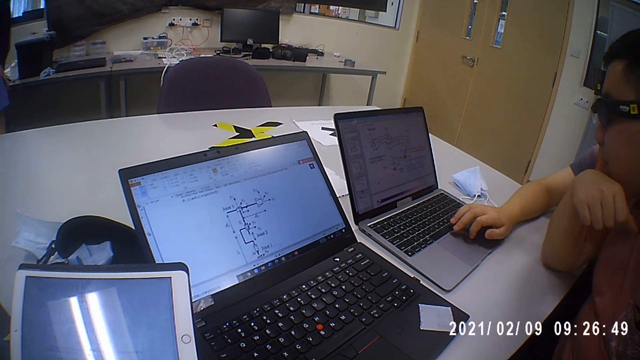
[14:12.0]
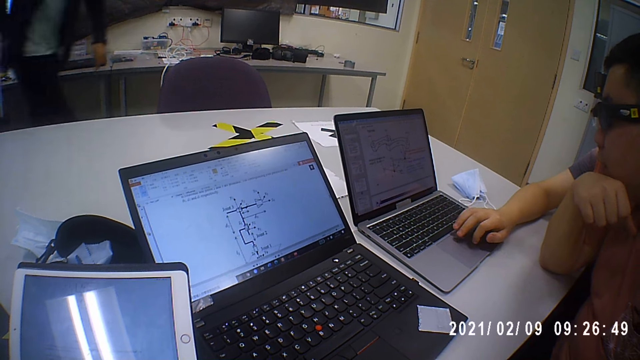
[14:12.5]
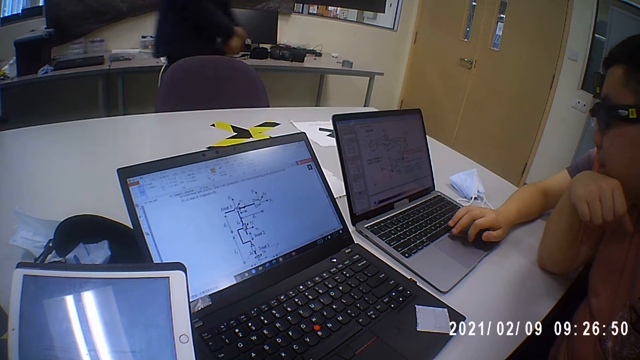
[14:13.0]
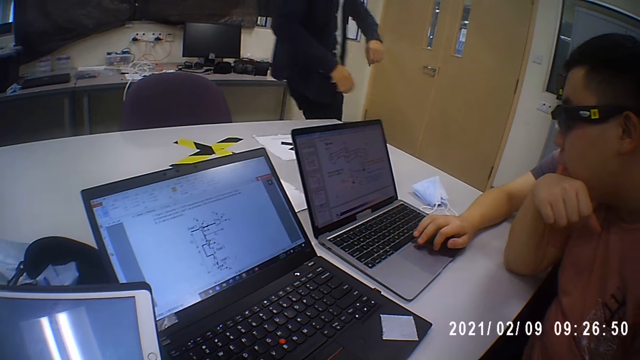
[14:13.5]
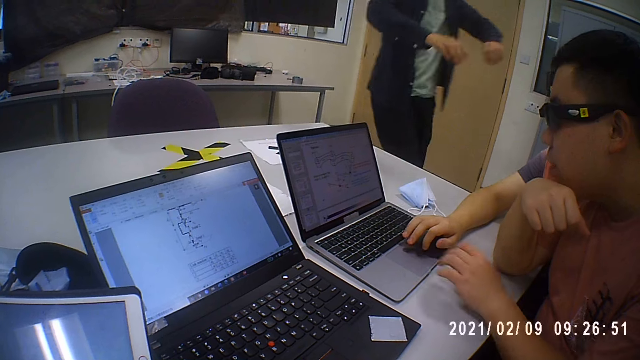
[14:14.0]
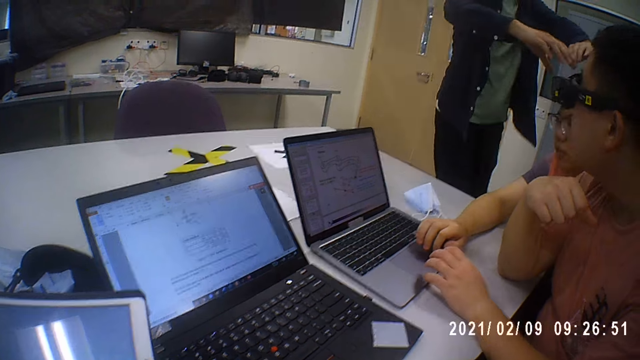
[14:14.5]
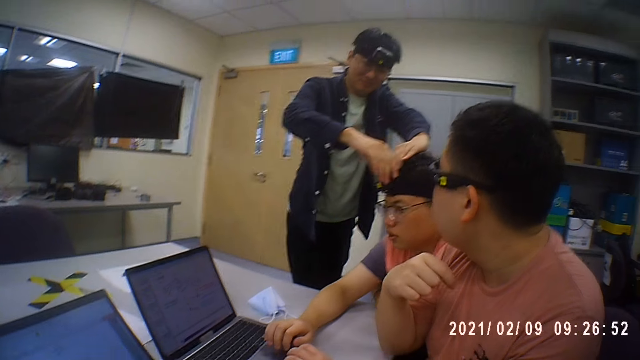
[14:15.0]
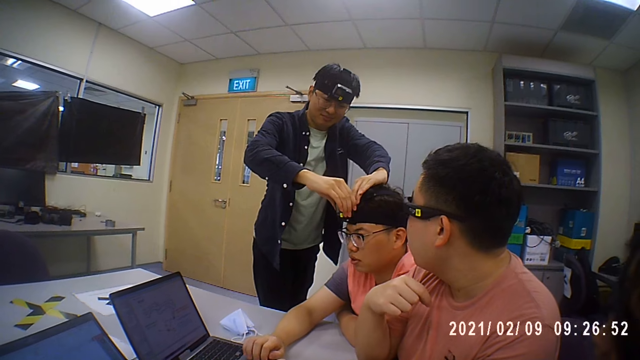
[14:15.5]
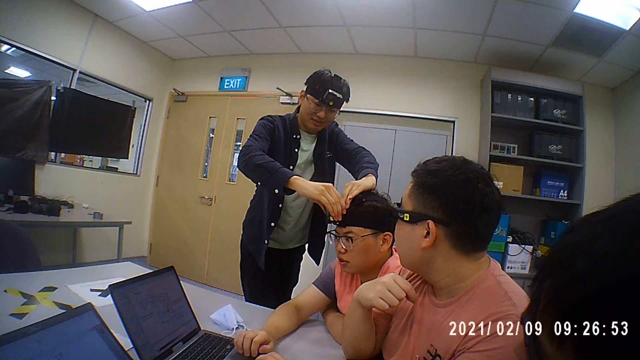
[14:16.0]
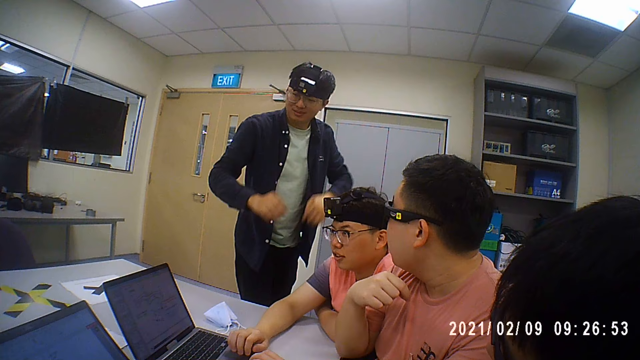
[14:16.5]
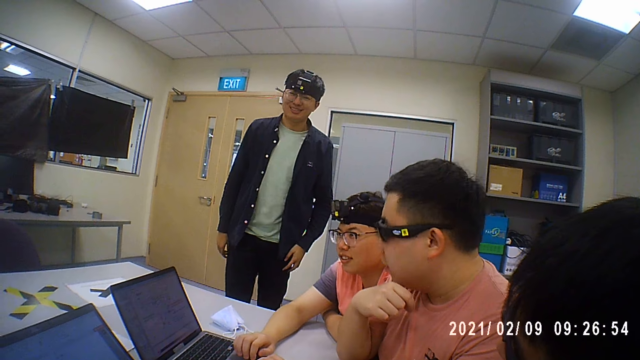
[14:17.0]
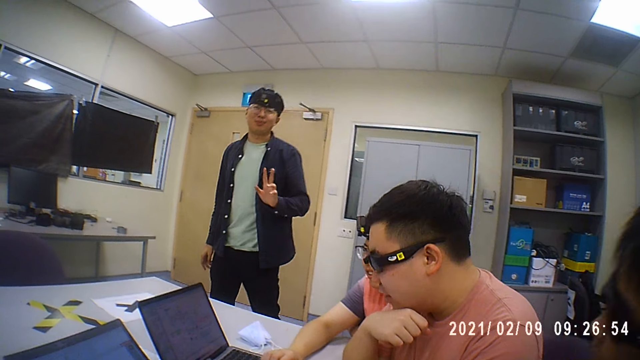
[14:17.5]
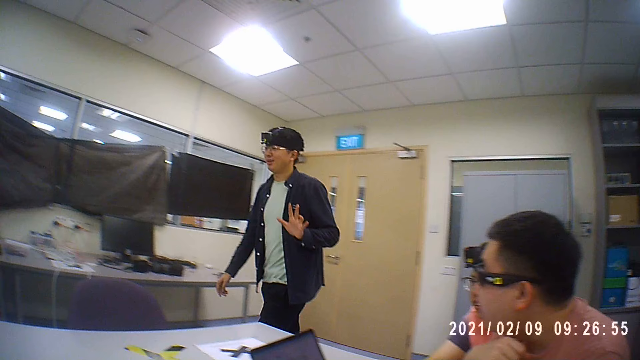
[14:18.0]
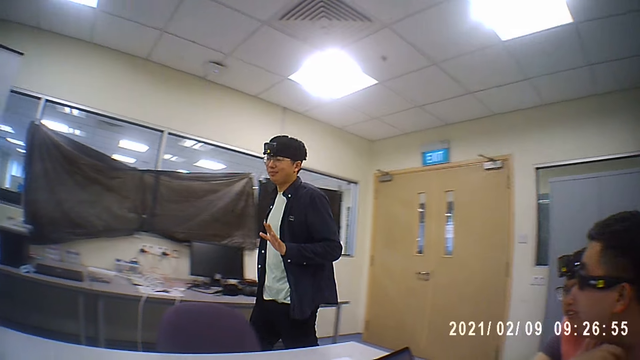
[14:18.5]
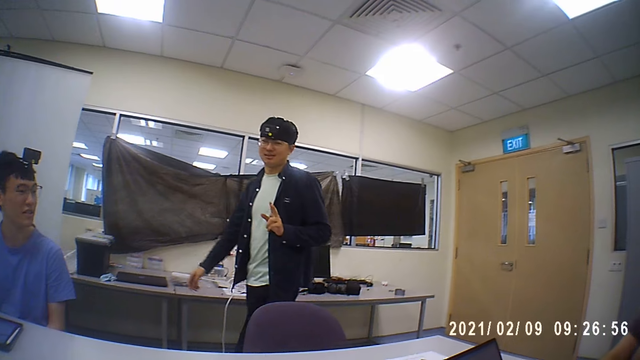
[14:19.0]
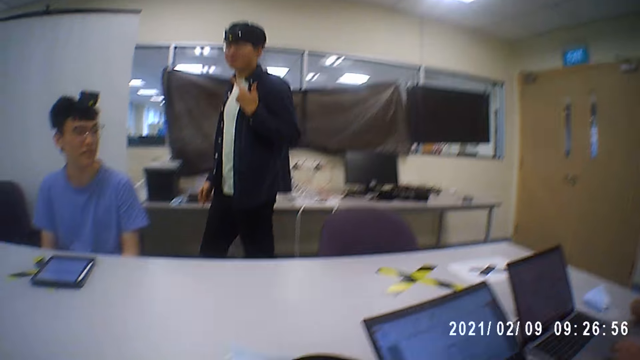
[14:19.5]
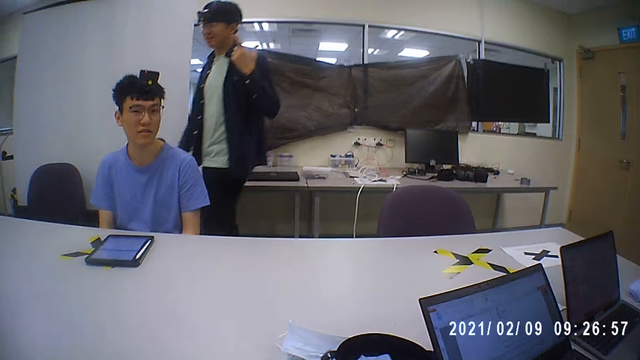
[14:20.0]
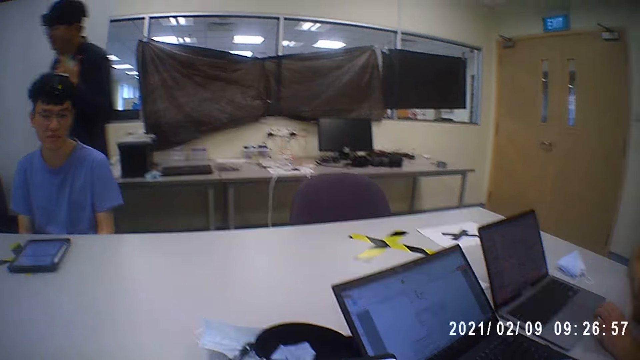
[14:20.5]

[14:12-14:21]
A man walks on the floor. He touches another man's head camera. He walks on the floor.

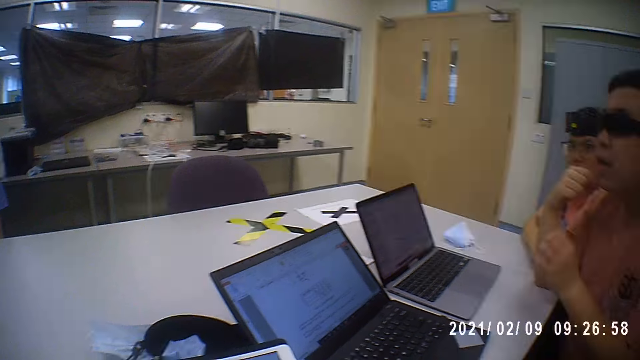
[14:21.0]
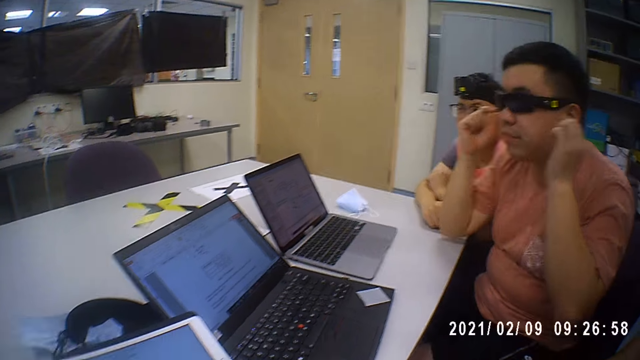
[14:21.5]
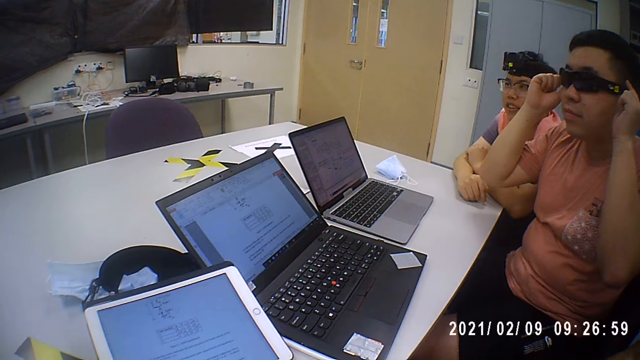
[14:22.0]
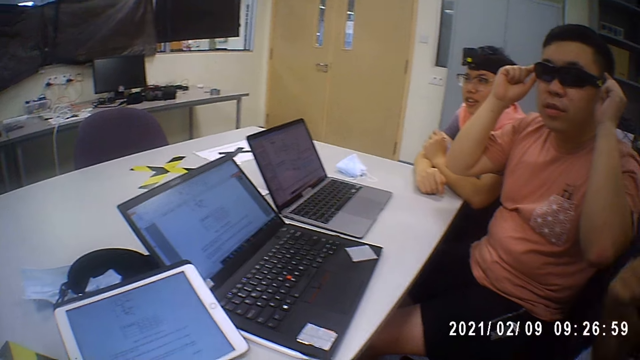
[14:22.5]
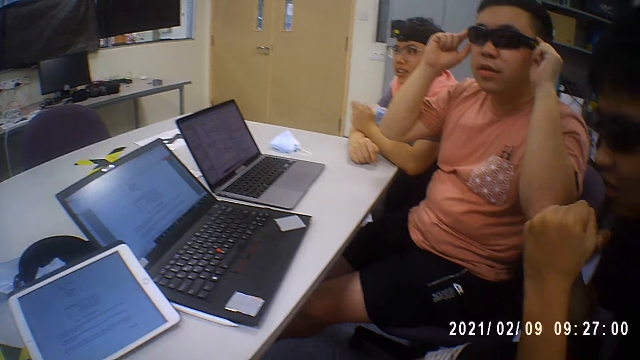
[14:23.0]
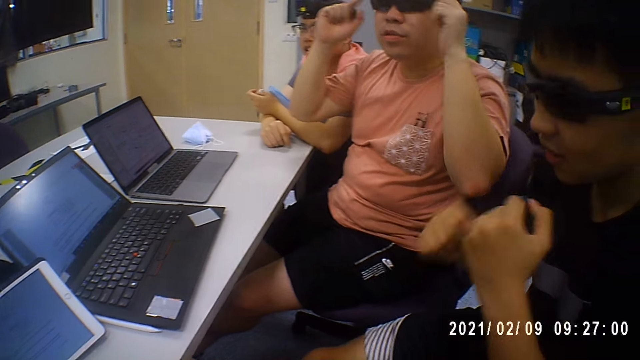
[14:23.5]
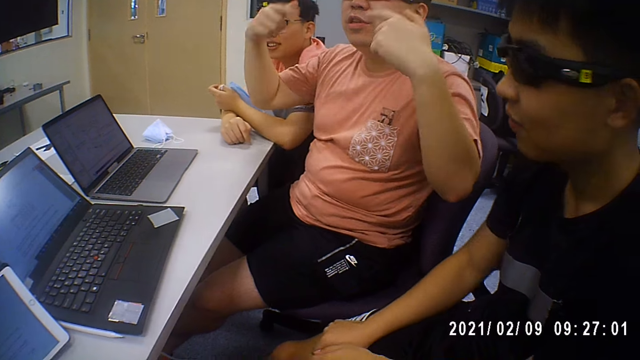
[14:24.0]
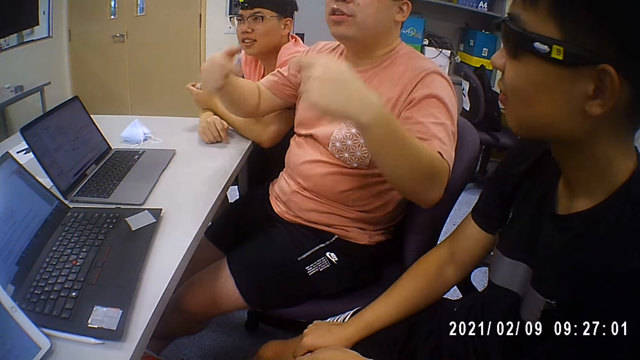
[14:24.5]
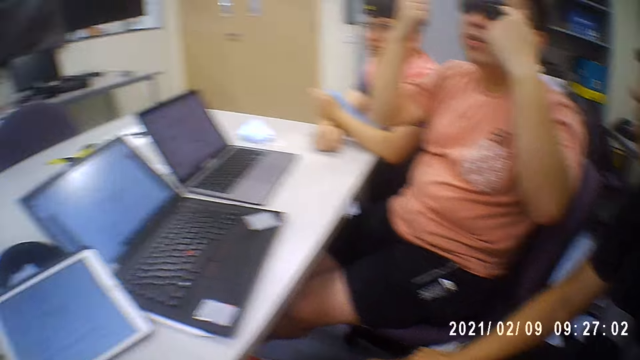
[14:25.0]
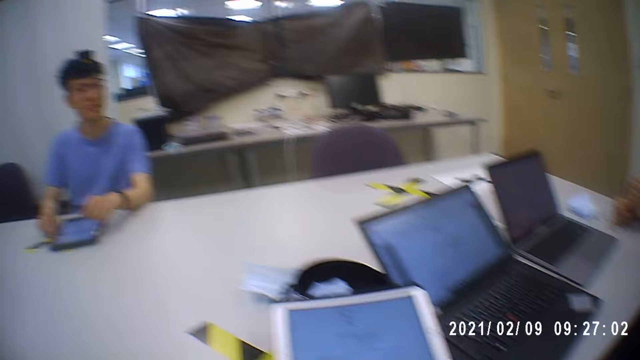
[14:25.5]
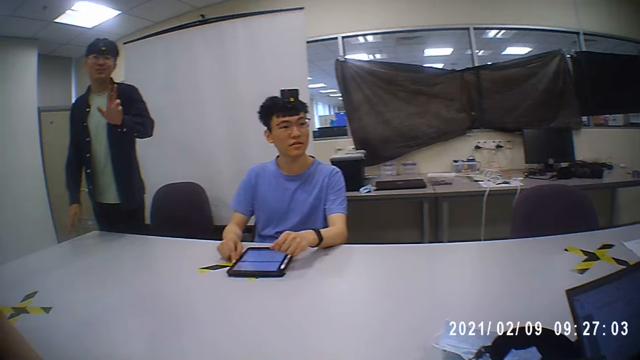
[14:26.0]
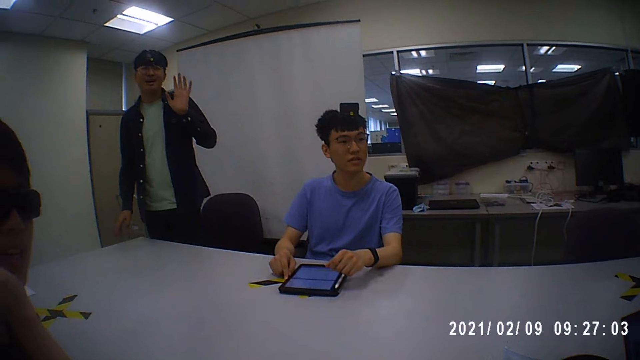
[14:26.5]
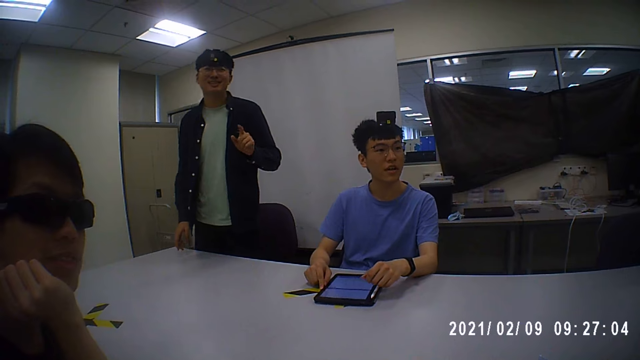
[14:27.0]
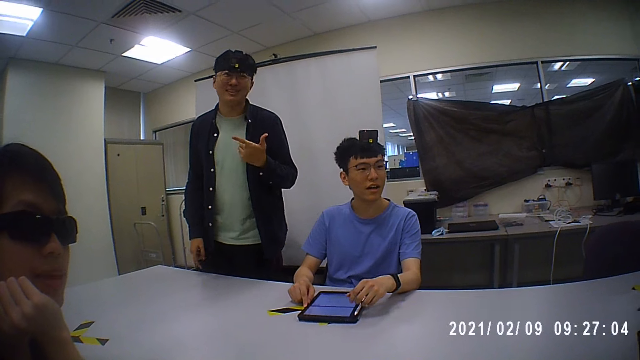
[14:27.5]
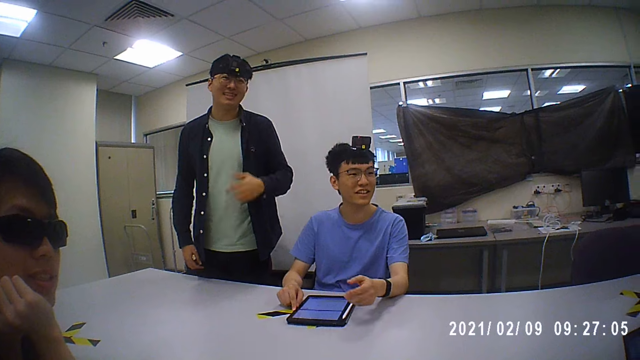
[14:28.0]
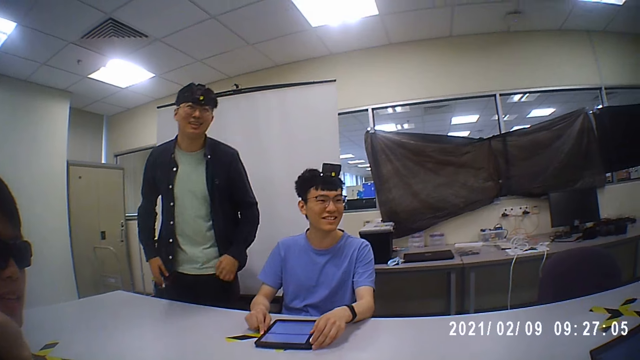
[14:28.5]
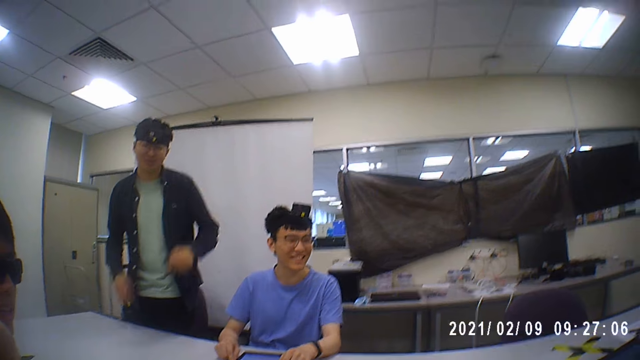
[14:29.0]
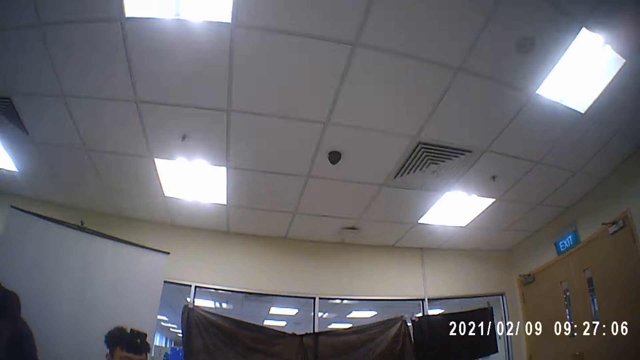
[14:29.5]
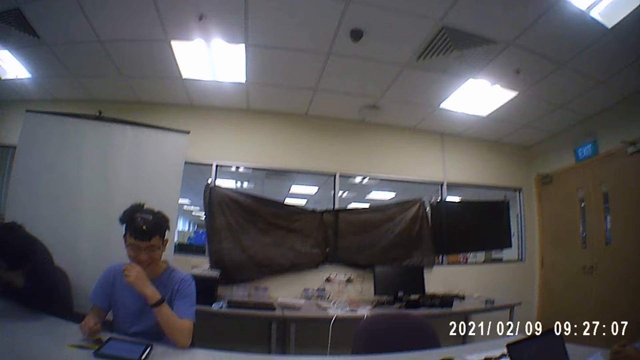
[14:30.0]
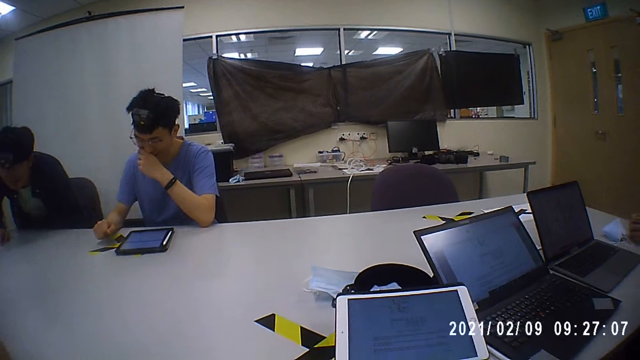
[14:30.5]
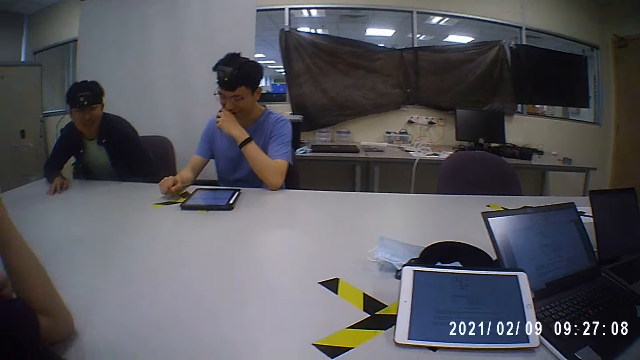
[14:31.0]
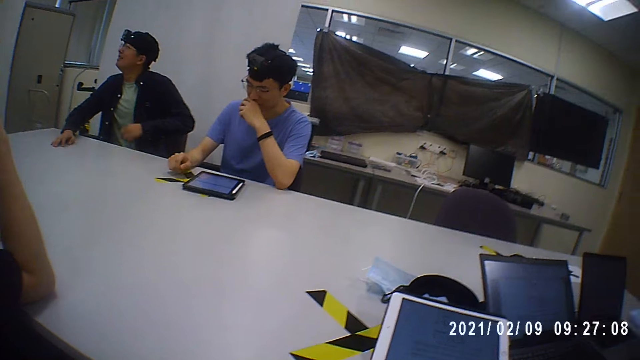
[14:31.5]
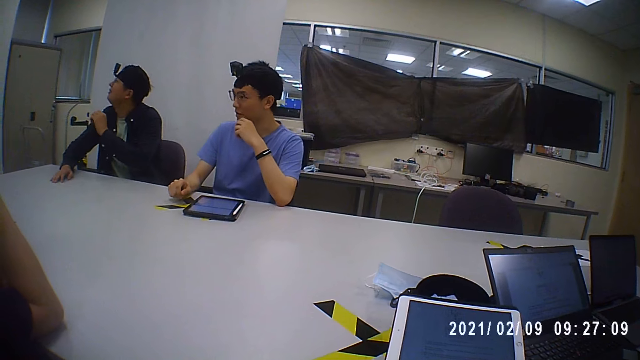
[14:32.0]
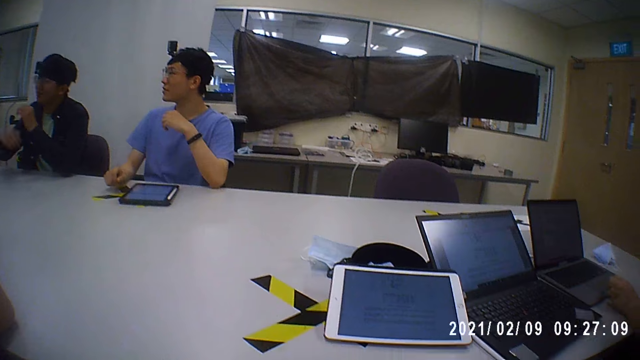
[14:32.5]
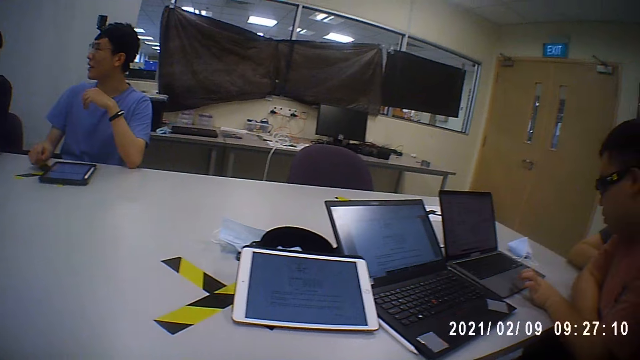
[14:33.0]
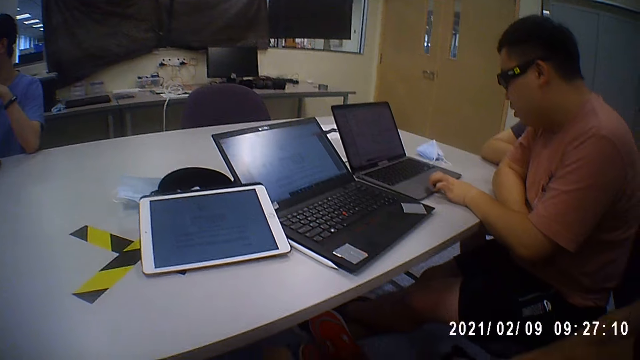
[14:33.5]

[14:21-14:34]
A man holds the glasses. Another man moves the hands. The first man moves the hand. The camera wearer looks around the room. A third man moves his hand and talks. A fourth man talks. A fifth man talks and moves the hand. The third man sits.
